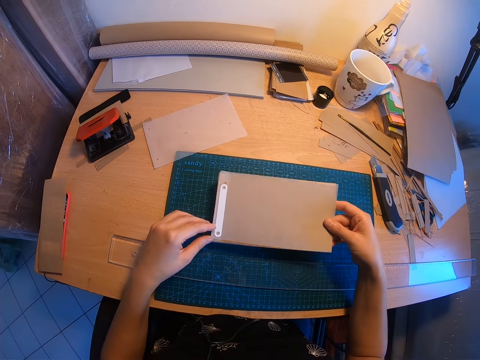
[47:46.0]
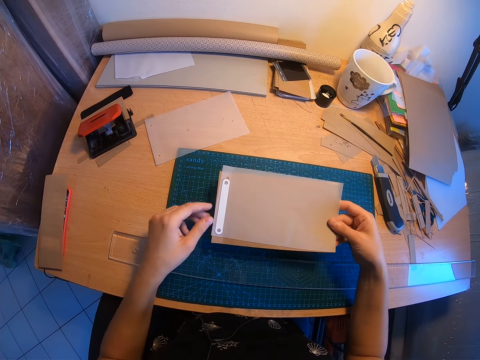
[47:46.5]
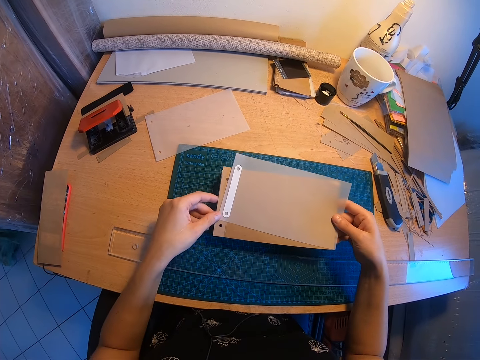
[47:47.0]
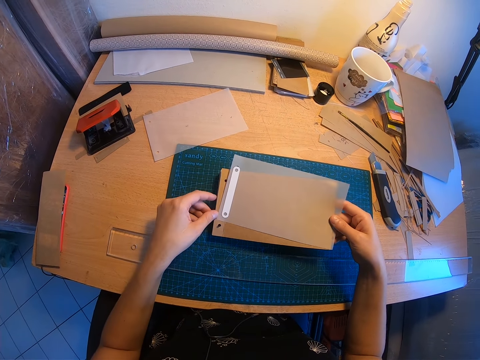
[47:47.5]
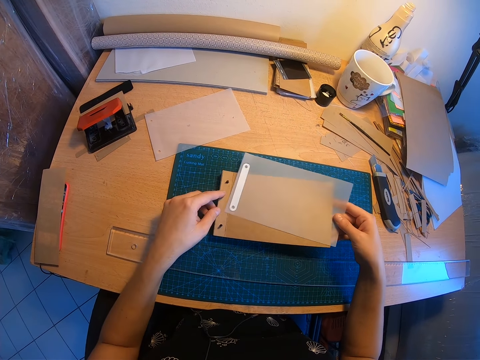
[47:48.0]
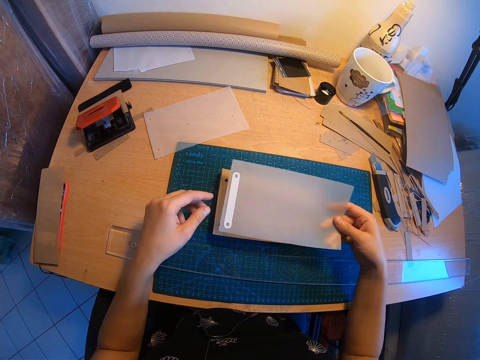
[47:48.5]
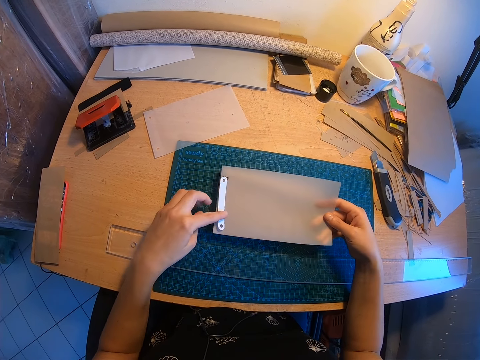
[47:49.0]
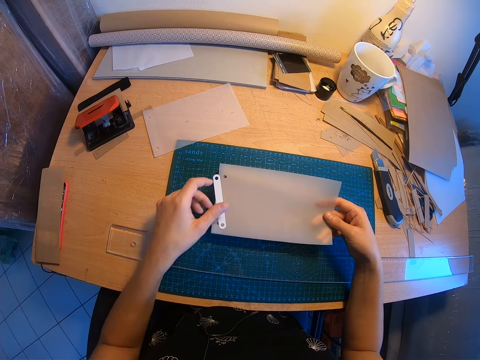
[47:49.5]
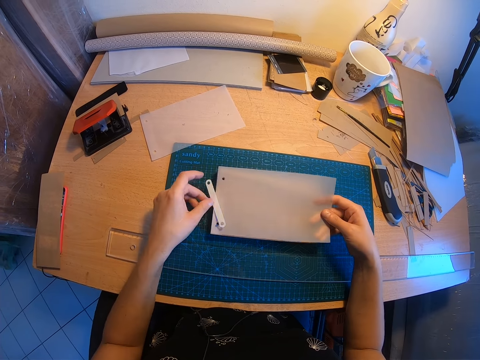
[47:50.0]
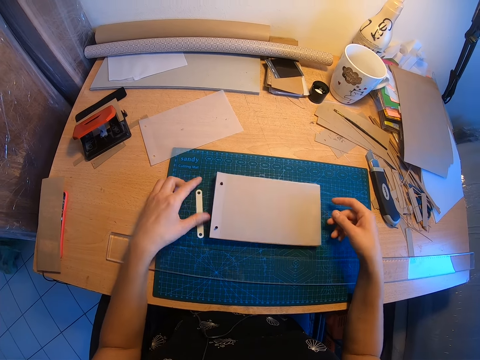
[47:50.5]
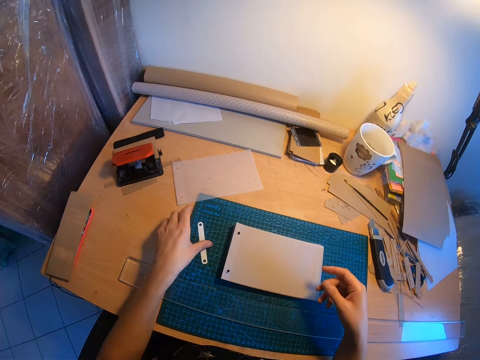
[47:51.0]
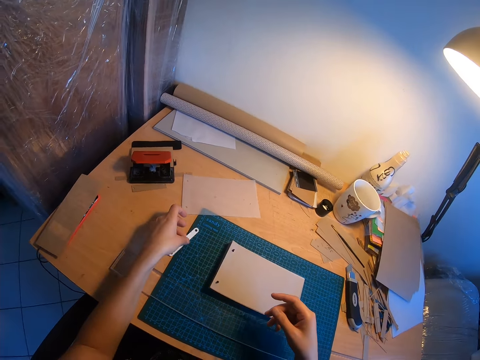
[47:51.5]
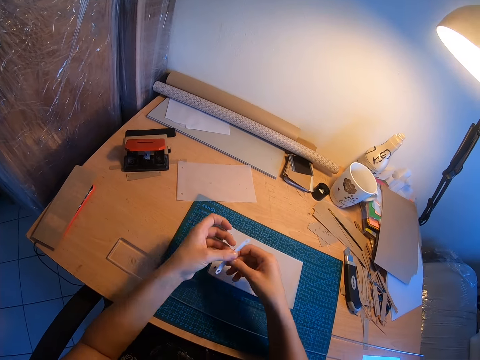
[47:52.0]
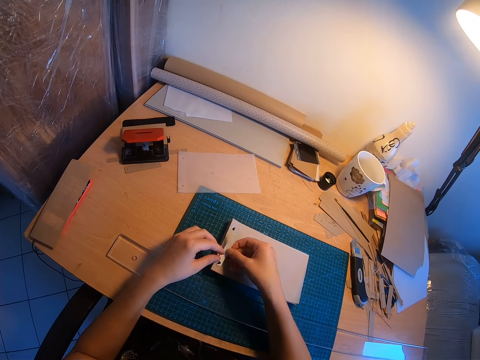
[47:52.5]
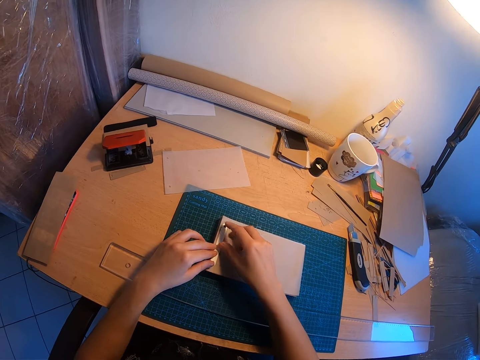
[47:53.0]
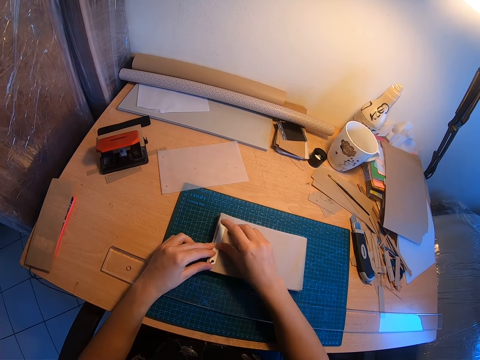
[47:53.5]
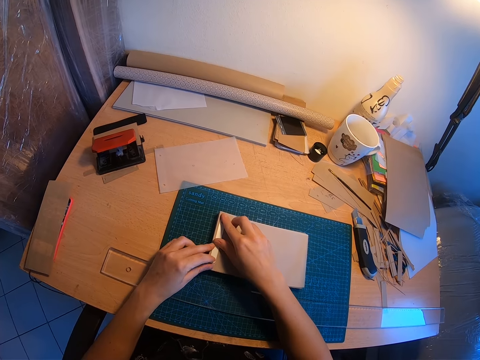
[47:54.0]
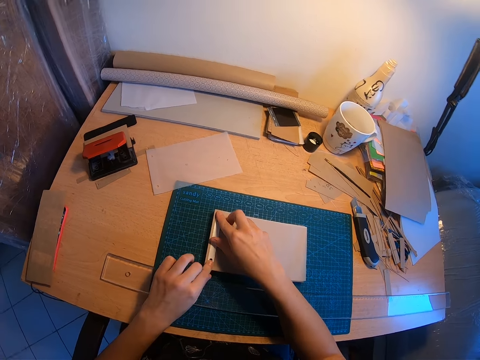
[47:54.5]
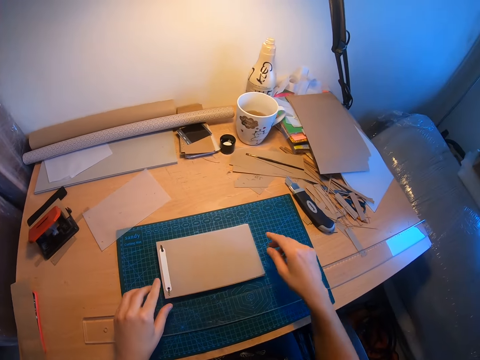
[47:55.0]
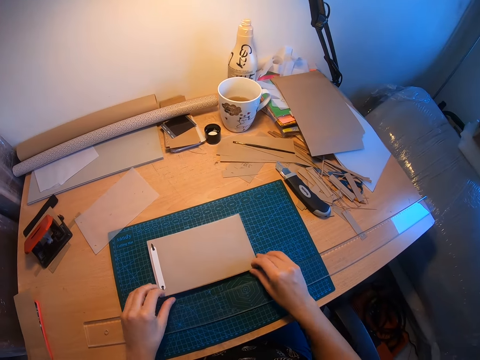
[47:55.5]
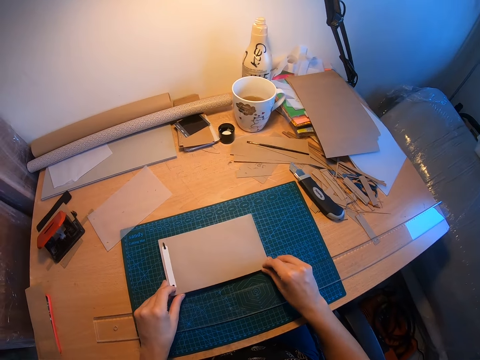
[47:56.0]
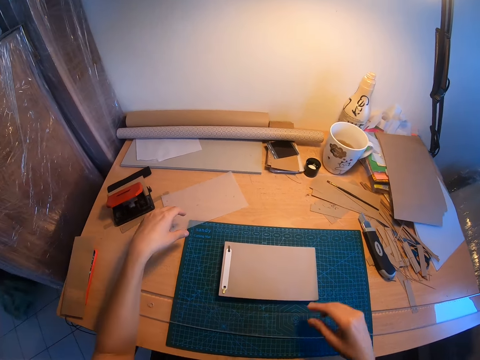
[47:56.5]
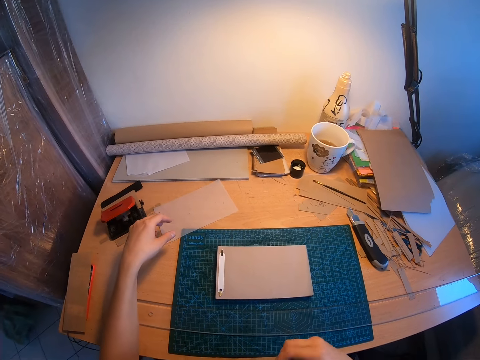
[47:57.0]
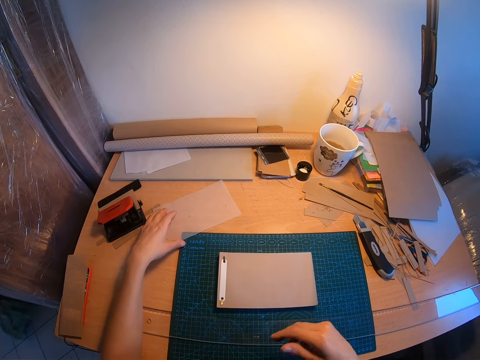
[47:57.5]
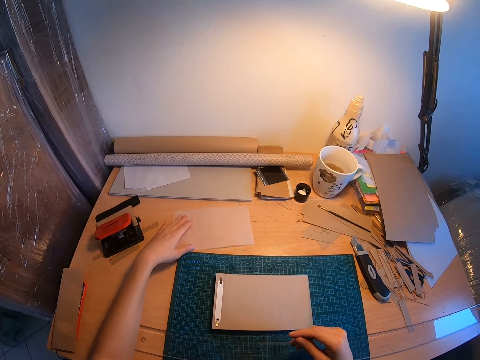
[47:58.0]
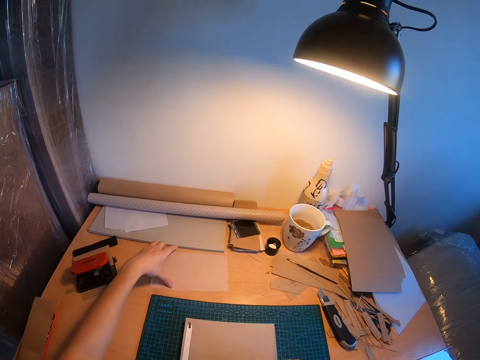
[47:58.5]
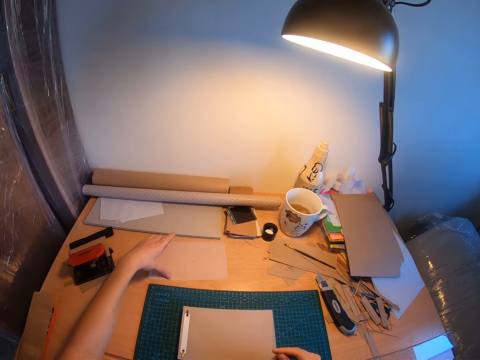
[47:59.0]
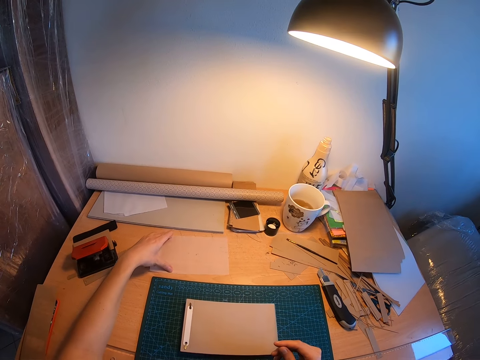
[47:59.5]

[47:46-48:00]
The camera wearer places the layer on the binder again. She picks up a paper. She places the paper on the manila paper. She removes the binder cap or clip holder from the layer. She drops the layer from her right hand. She takes the binder cap from the table. She places the binder cap on the binder or the papers. She fixes the file clip holder on the papers. She checks the tip of the jotter briefly. She touches her cloth. She moves the first white paper to the side of the paper roller. She picks up a paper.

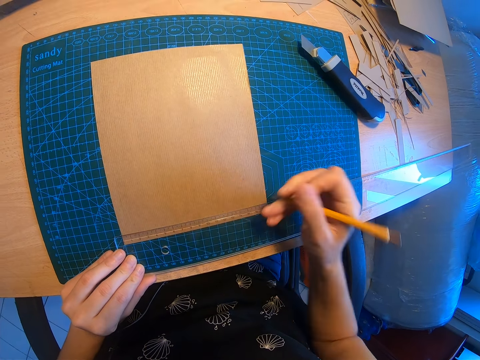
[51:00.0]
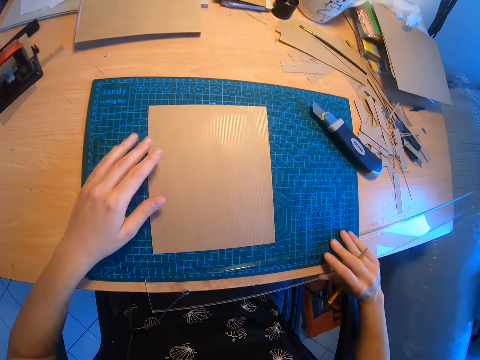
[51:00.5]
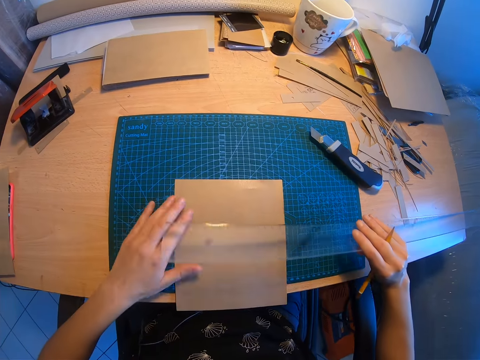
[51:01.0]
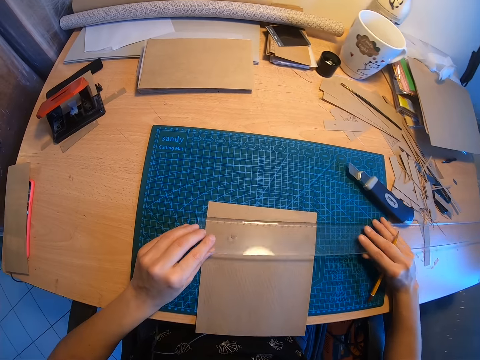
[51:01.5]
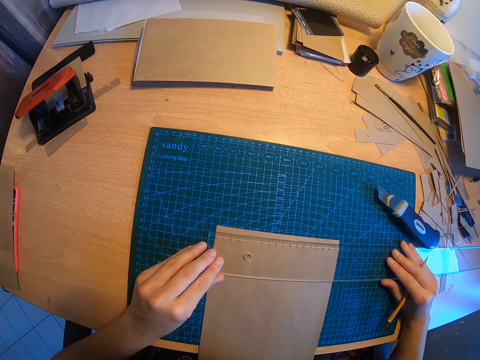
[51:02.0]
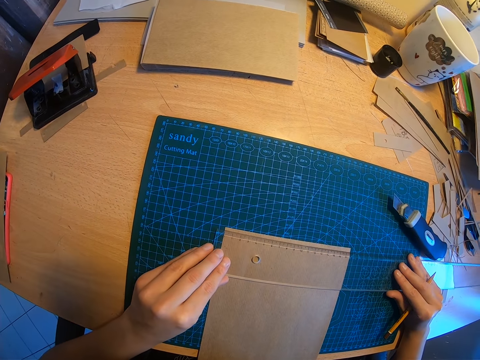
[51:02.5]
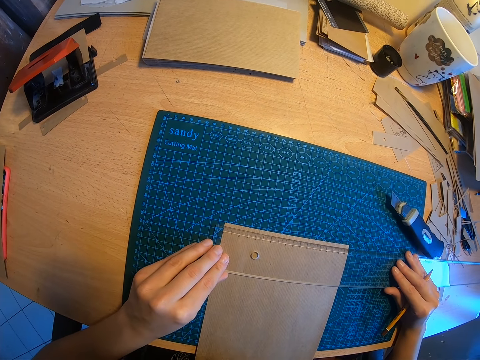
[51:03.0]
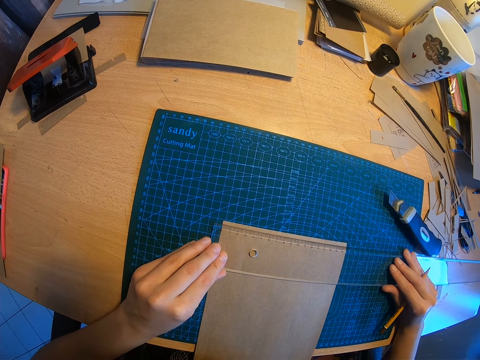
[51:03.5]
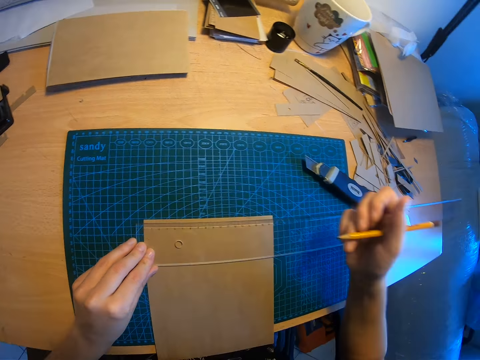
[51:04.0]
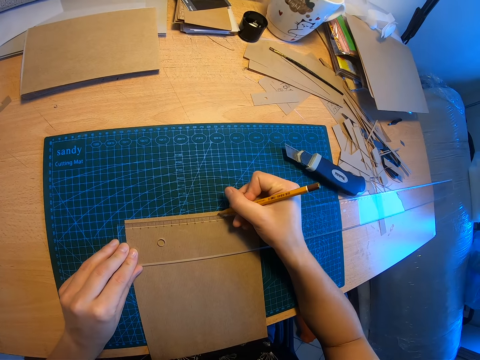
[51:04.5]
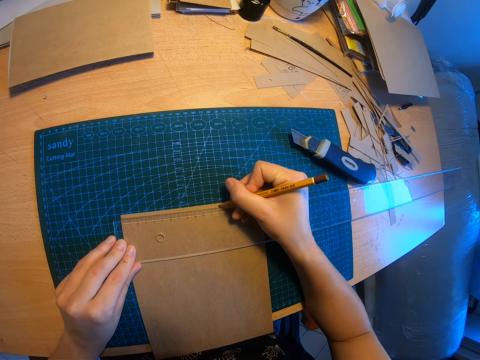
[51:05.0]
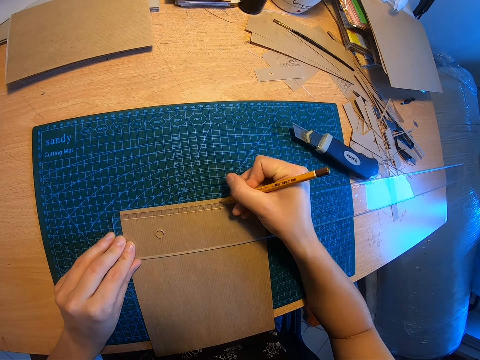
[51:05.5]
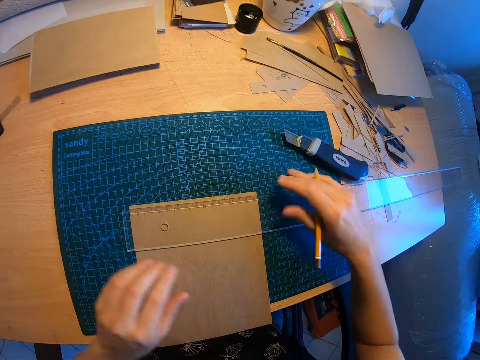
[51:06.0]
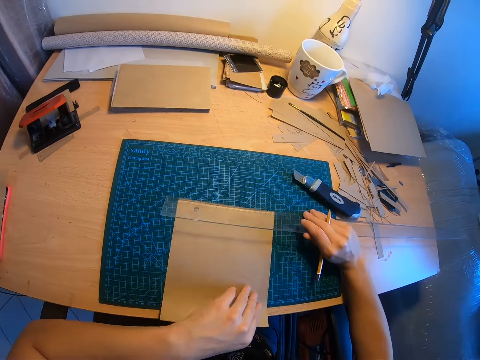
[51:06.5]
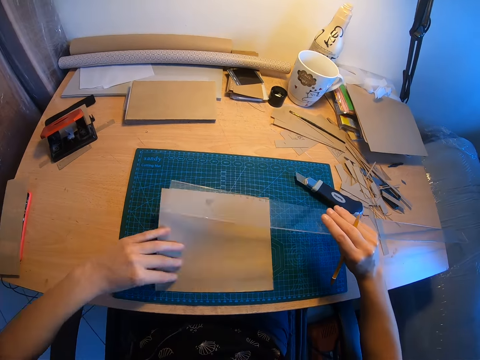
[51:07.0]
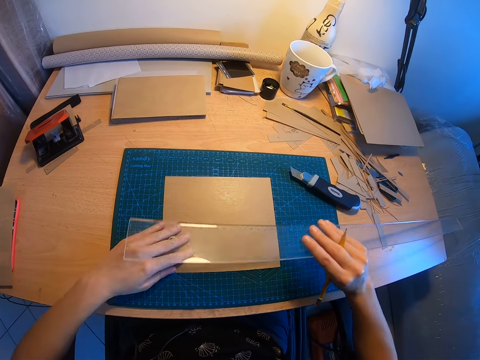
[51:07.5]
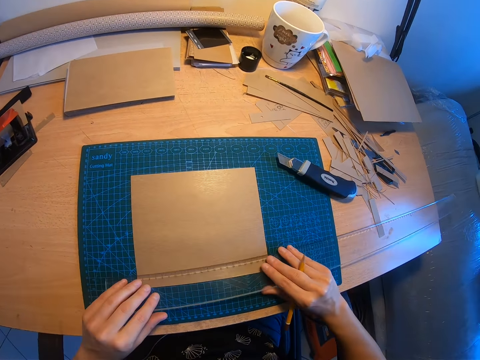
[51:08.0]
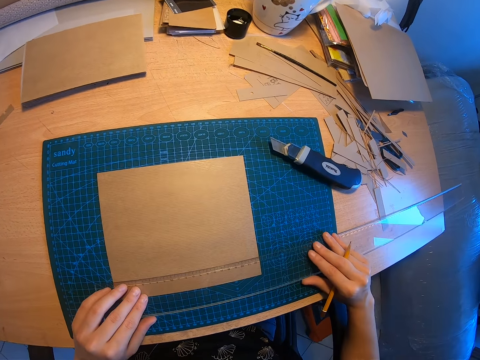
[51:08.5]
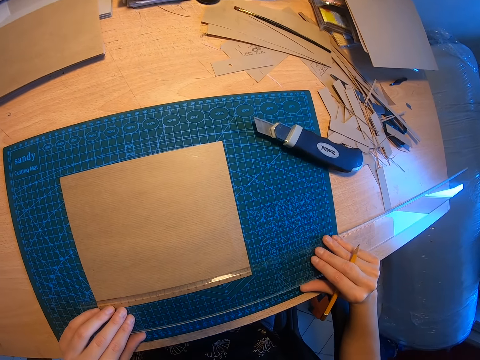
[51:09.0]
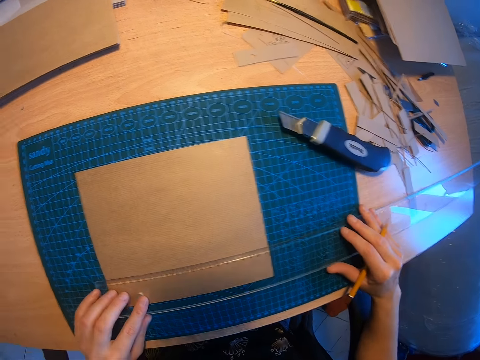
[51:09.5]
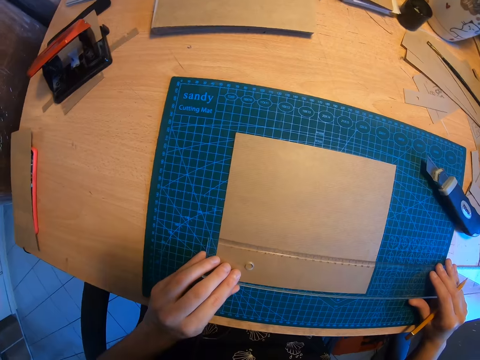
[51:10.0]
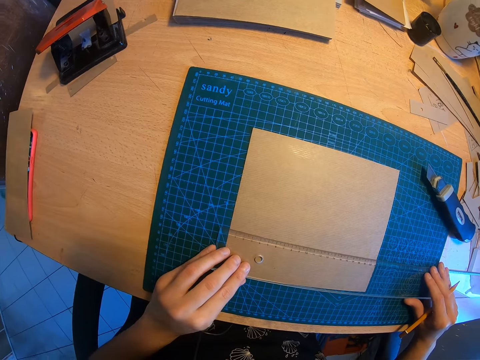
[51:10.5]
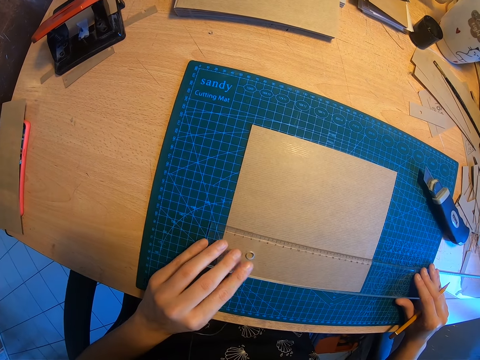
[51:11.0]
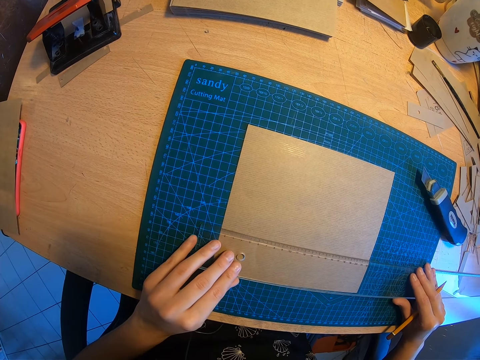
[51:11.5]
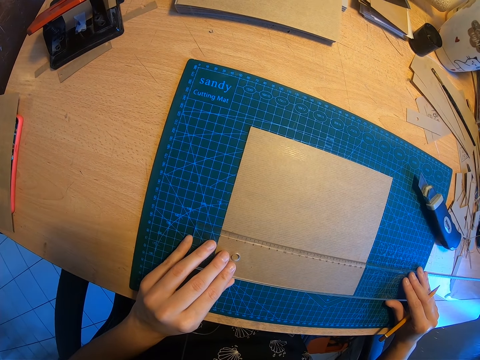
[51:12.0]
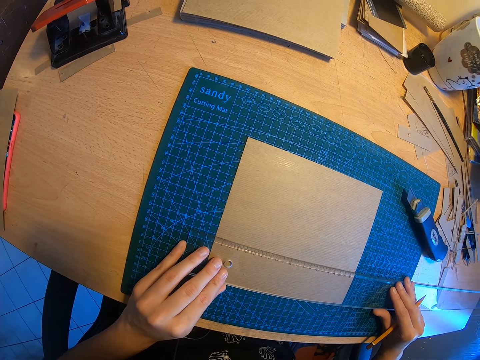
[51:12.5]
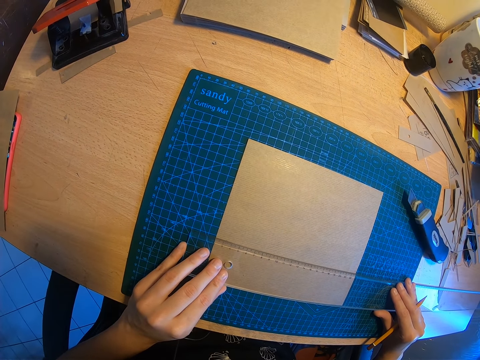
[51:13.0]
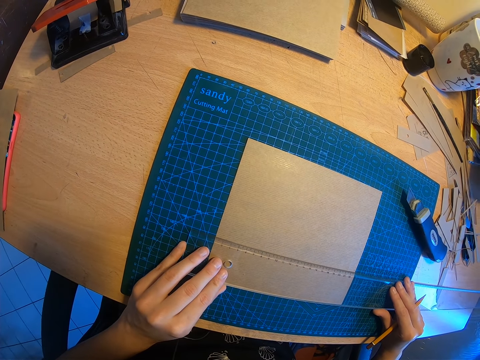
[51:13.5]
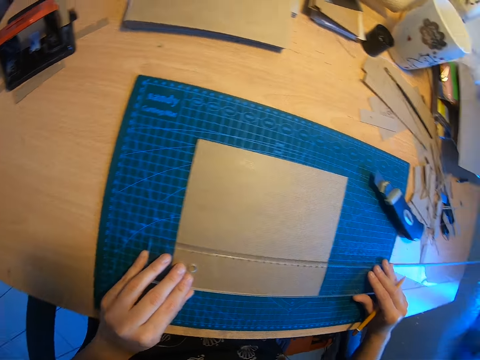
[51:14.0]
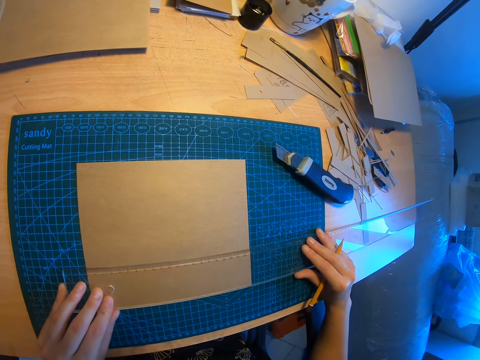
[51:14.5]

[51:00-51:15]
The camera wearer moves a piece of glass to the other end of the paper. They make a marking on a piece of paper. They turn a piece of paper around. They drop the piece of glass on a piece of paper.
